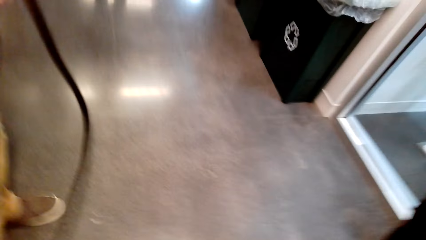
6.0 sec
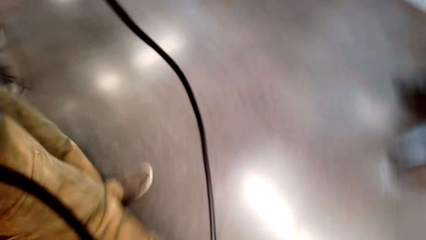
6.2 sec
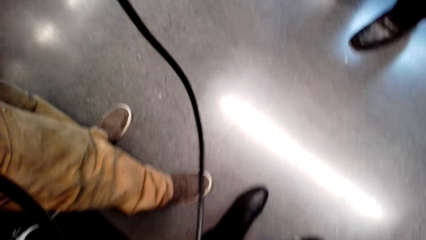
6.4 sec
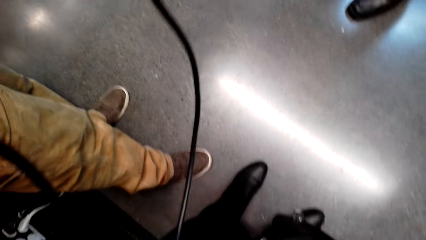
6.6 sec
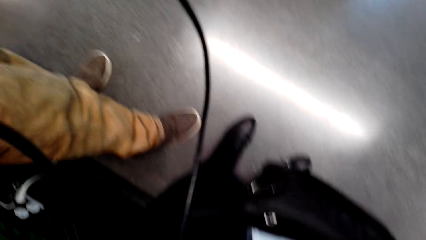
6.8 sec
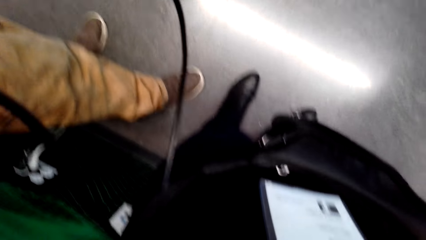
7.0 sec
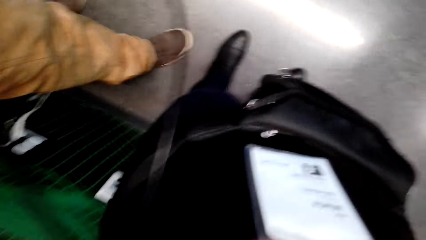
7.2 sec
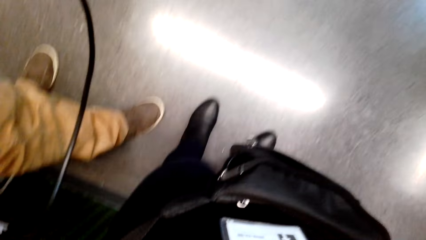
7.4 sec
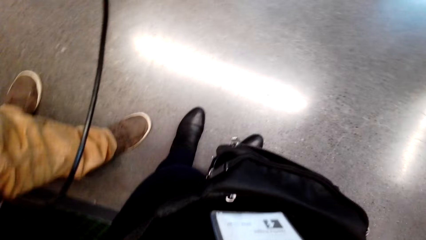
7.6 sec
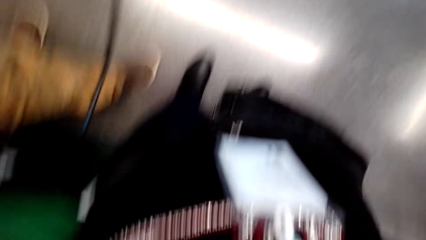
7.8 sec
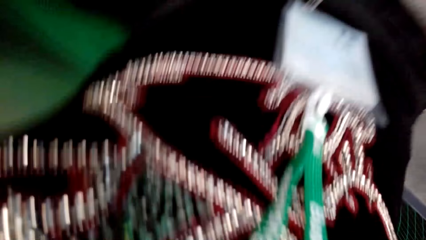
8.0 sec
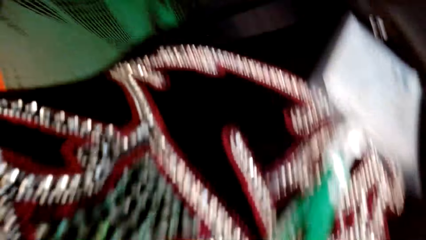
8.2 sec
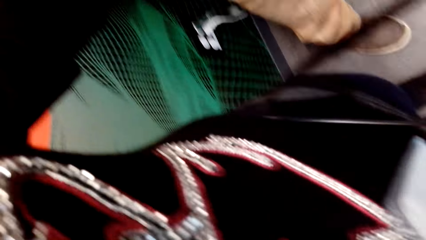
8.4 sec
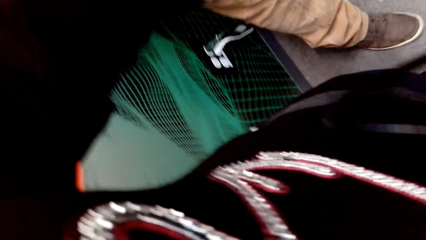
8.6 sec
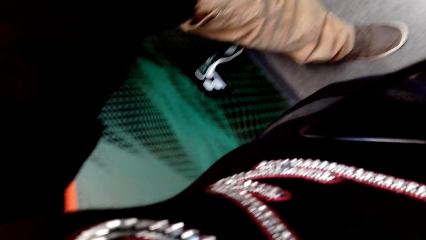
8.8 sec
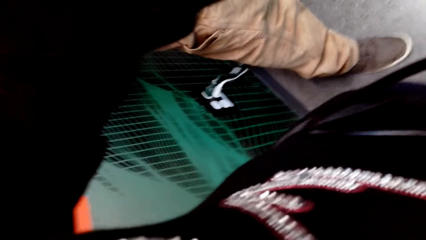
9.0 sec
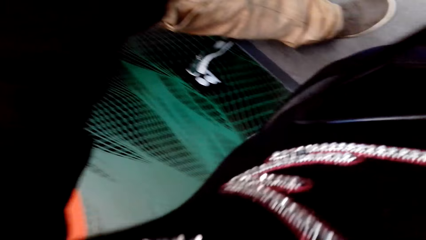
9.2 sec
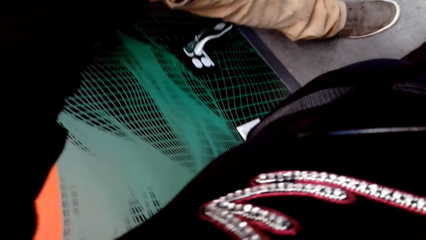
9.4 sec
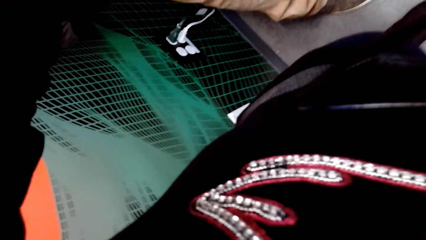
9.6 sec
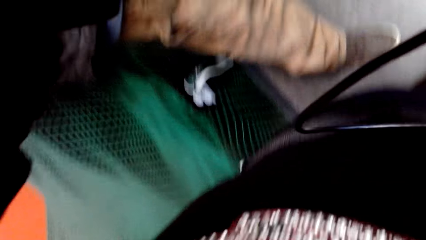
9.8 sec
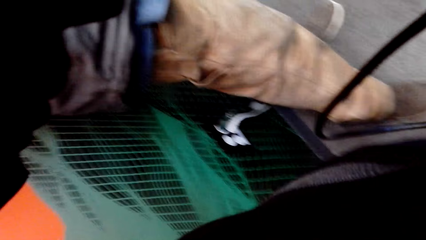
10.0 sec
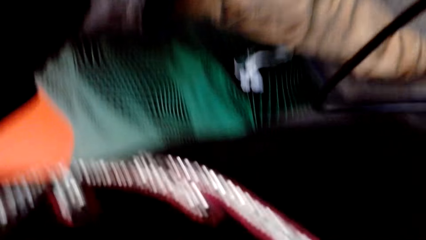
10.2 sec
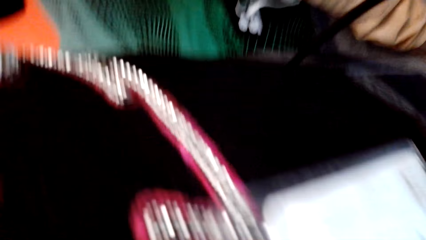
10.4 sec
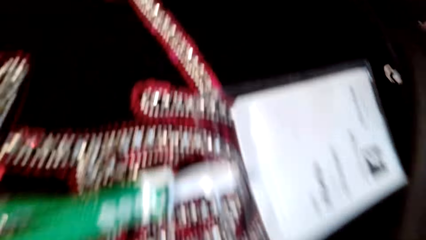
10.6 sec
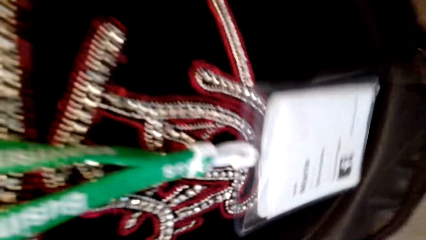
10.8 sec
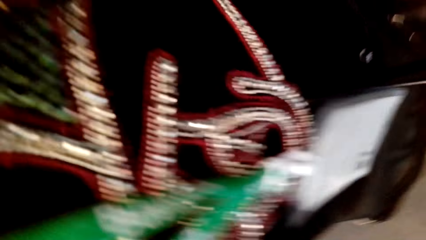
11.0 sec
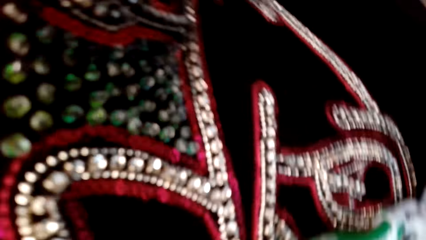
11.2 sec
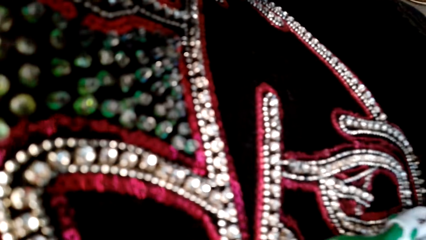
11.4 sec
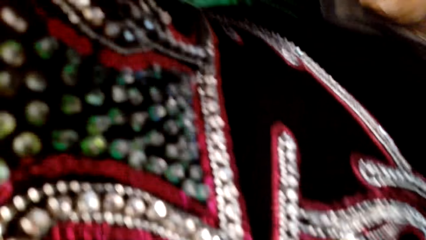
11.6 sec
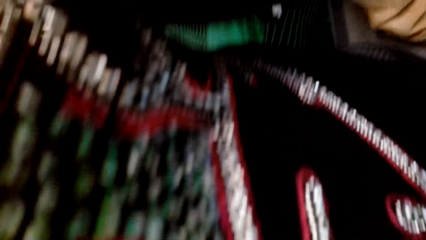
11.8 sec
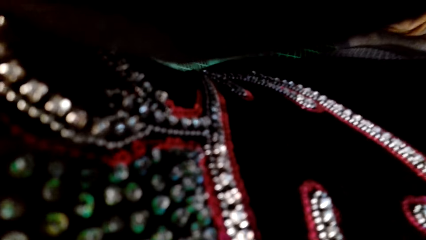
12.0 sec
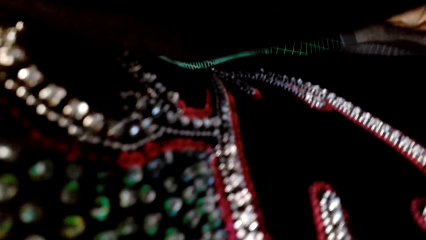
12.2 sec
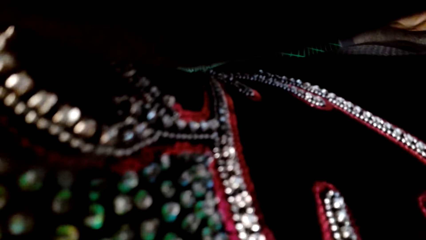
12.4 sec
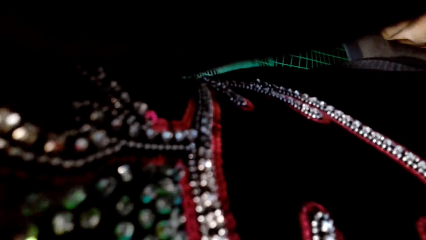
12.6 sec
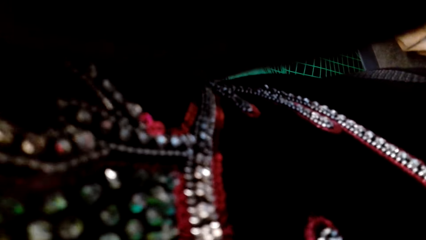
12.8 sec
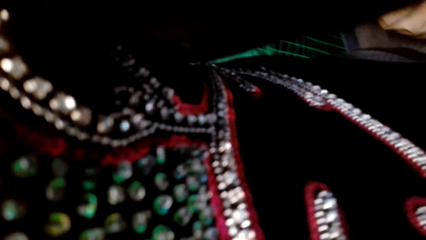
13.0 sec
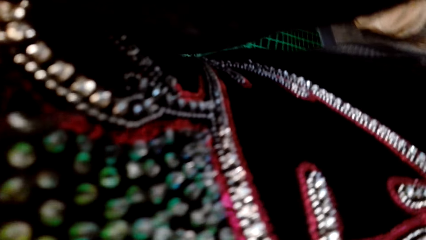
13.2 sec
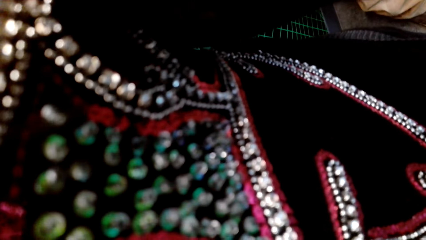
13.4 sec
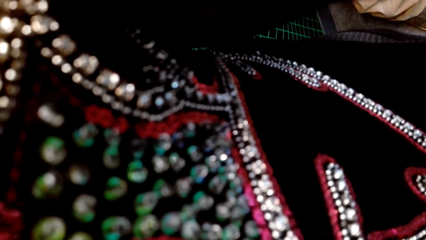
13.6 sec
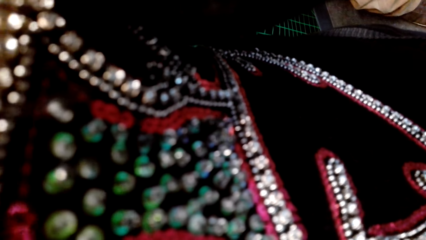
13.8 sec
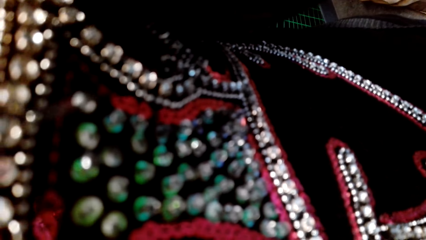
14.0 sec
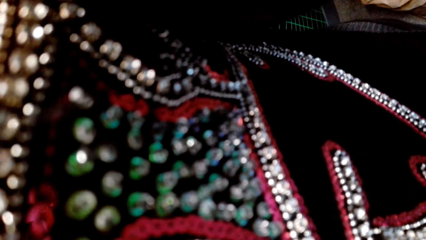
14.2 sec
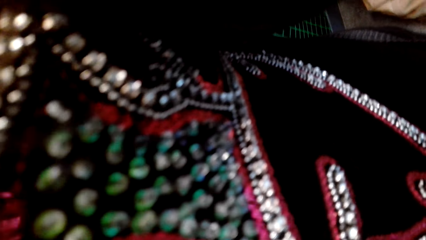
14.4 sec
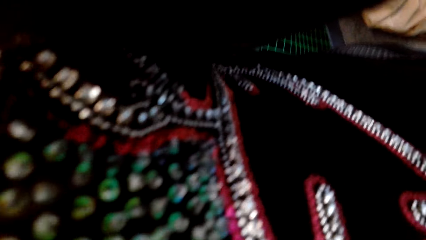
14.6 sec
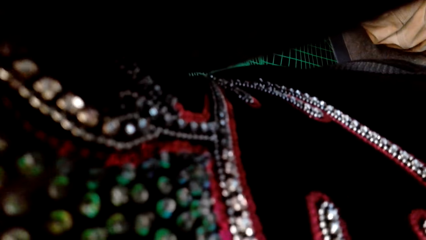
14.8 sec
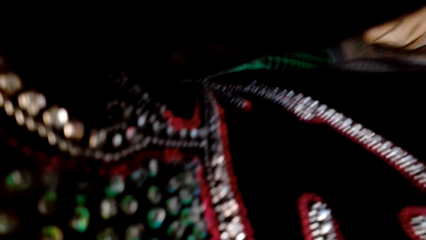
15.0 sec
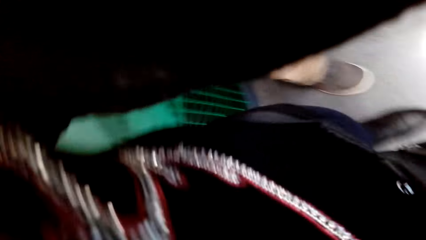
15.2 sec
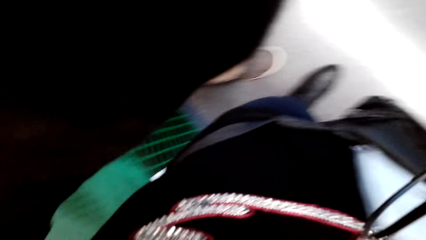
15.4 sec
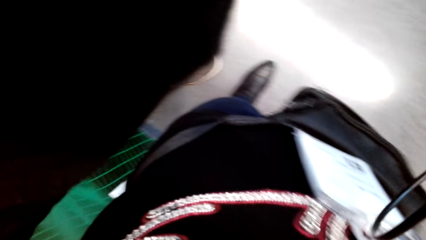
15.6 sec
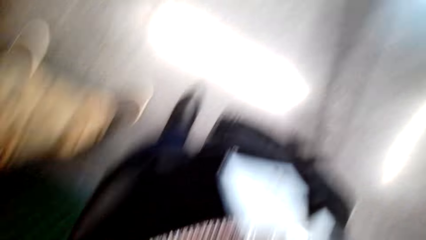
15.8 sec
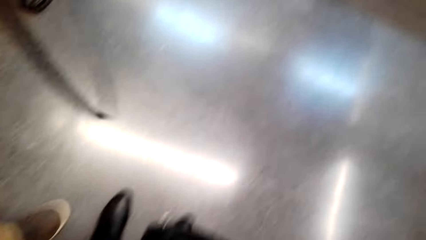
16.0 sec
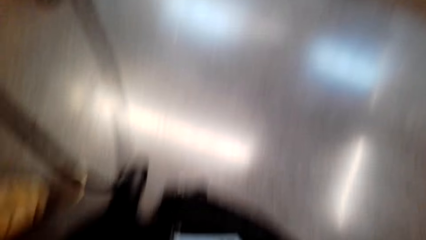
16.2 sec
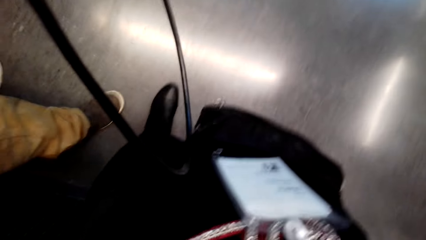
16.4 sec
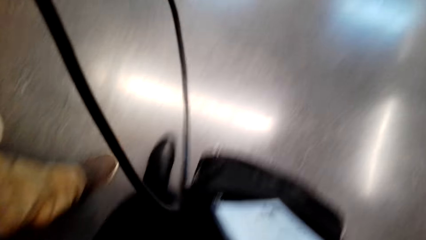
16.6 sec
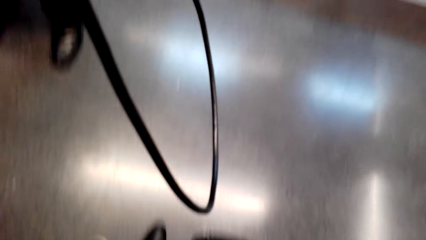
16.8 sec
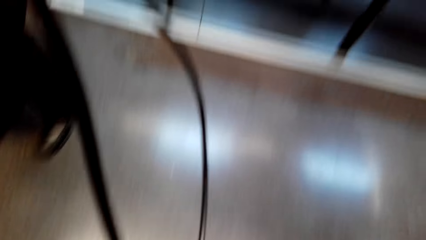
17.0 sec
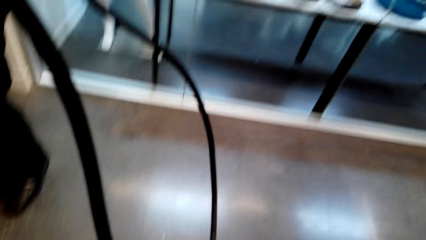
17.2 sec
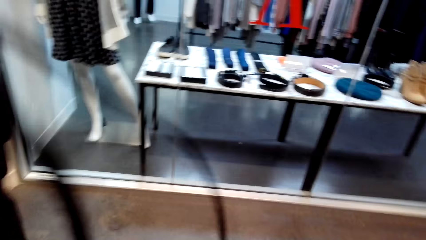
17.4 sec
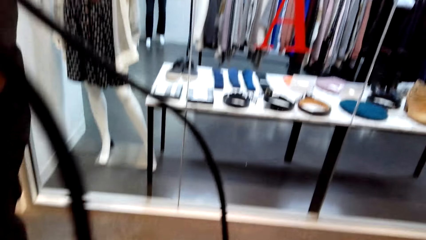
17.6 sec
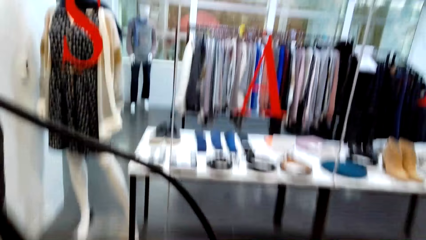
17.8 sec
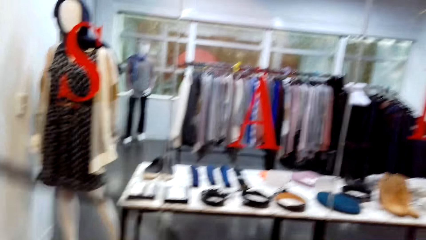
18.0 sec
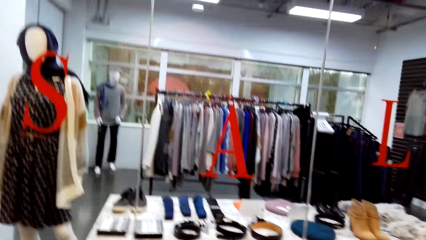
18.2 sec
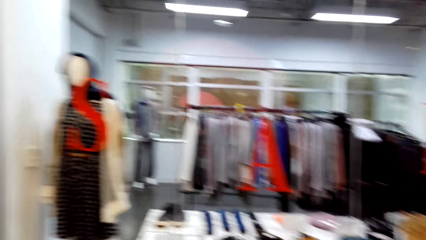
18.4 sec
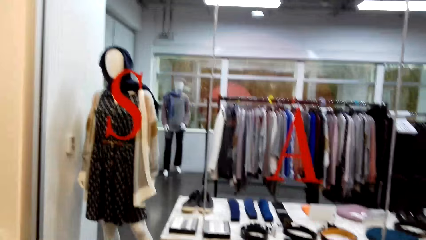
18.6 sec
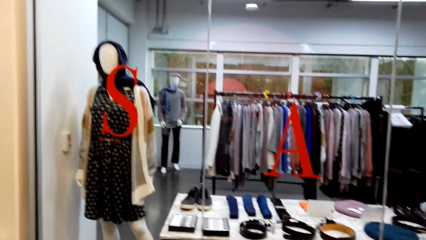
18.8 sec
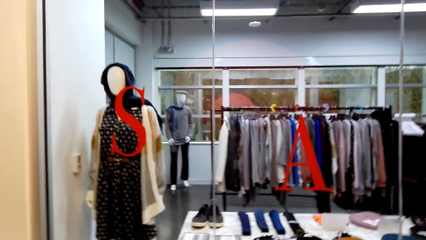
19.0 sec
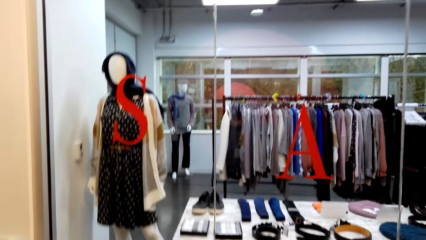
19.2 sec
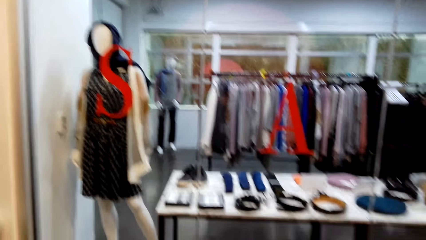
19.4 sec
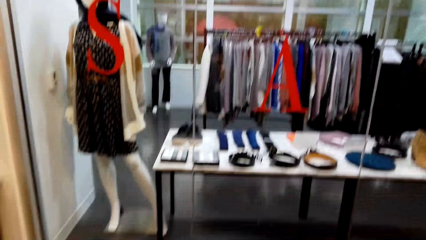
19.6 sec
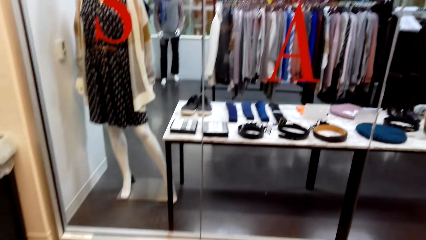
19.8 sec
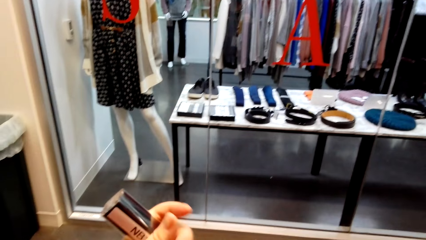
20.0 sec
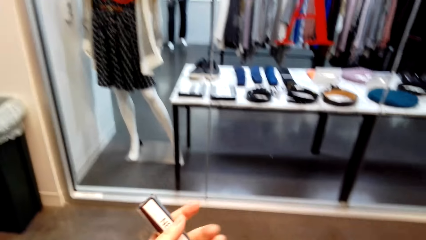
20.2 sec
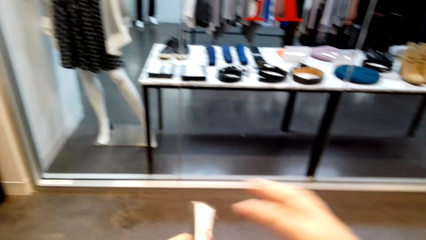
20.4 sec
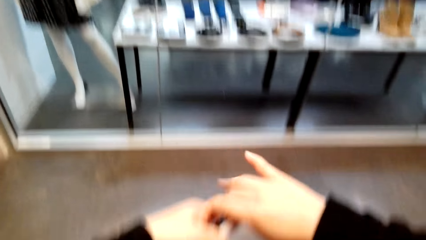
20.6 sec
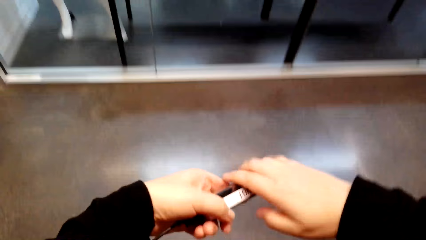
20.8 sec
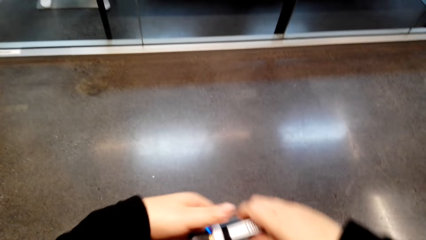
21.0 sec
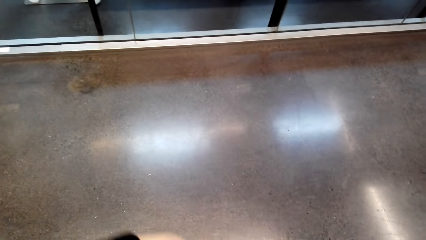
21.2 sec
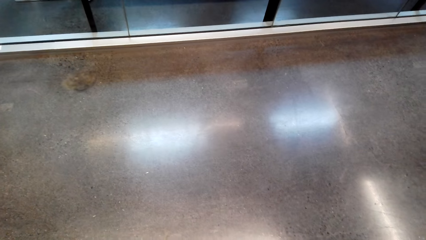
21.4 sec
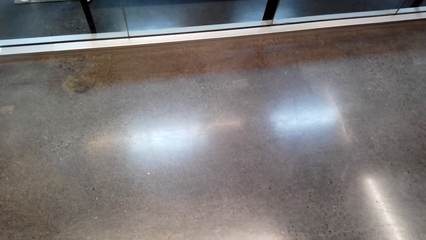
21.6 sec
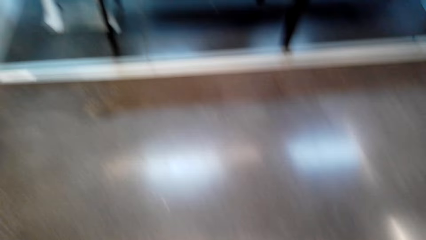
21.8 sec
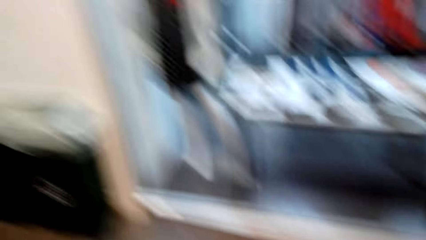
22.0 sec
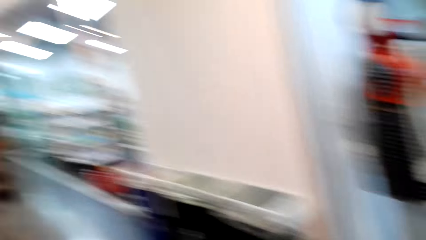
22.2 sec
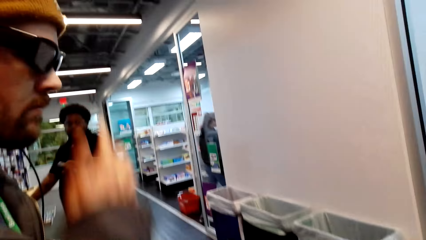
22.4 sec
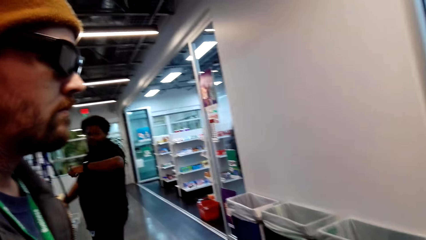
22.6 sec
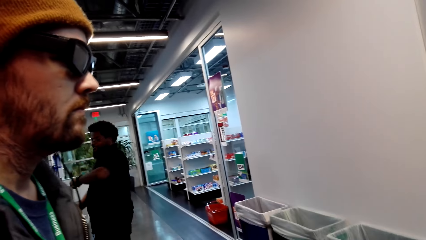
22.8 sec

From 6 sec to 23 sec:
A woman pulls a wire. The camera wearer picks up and fixes the camera.
